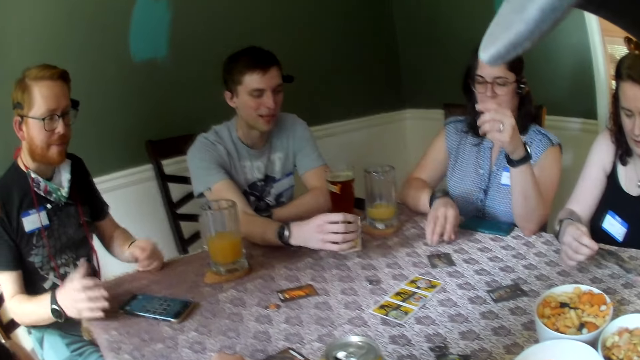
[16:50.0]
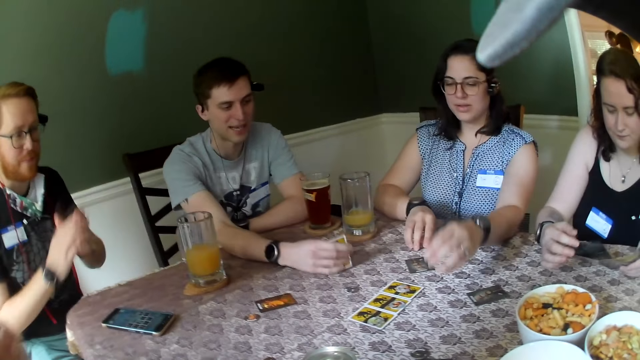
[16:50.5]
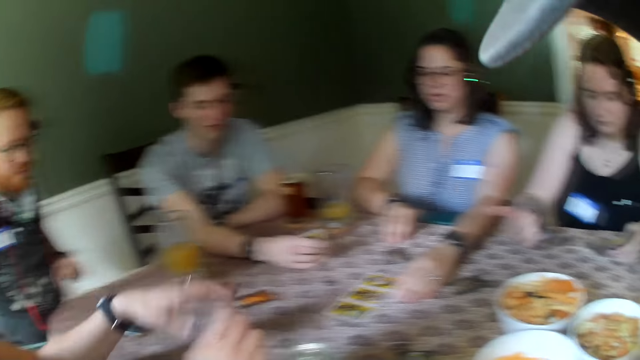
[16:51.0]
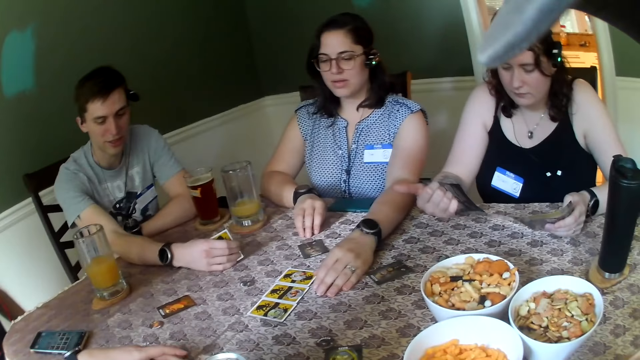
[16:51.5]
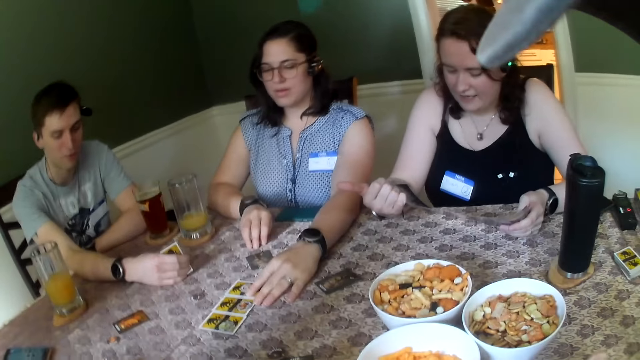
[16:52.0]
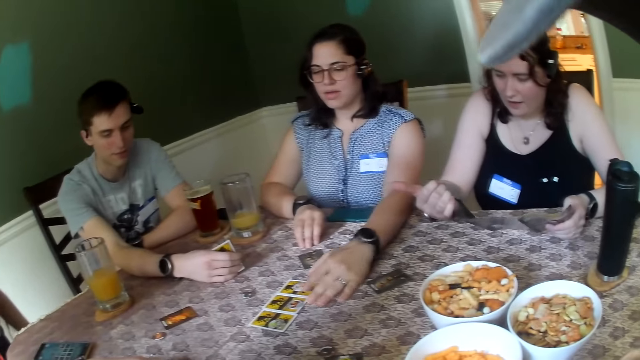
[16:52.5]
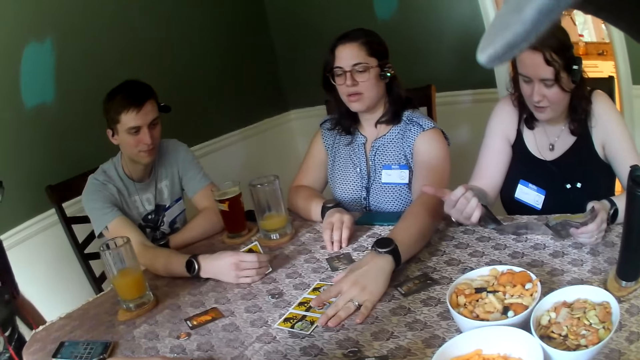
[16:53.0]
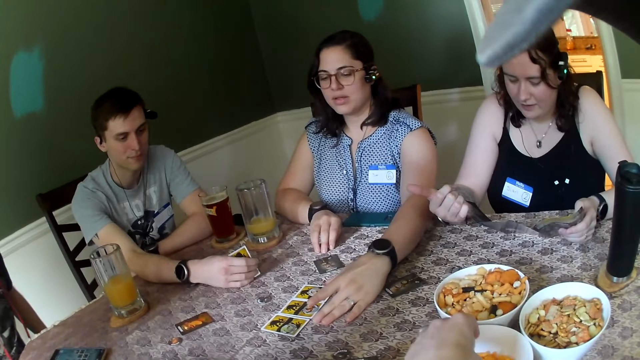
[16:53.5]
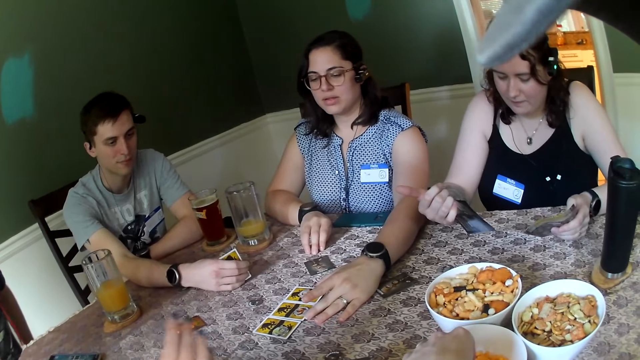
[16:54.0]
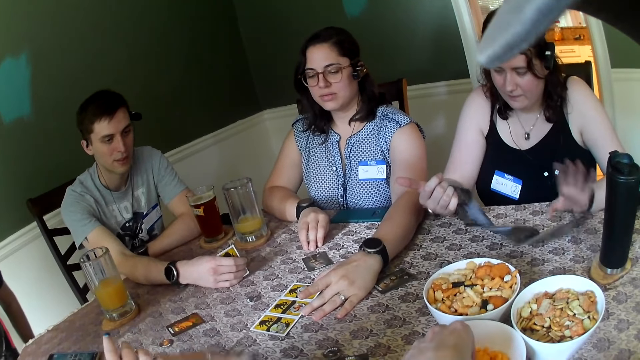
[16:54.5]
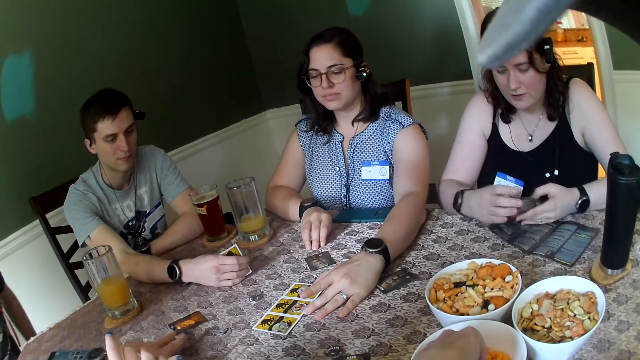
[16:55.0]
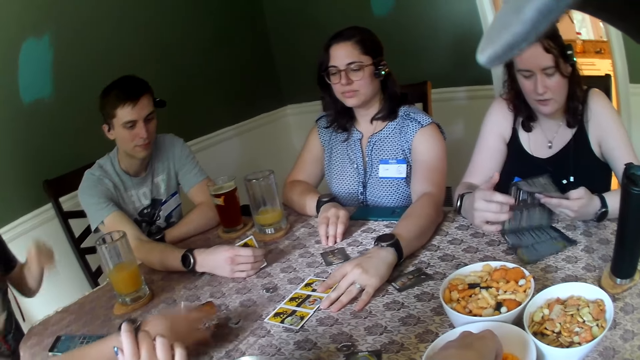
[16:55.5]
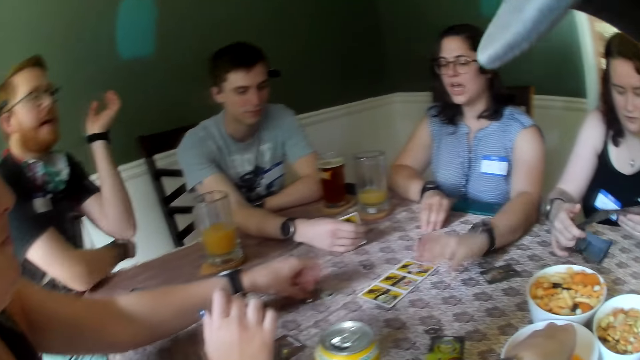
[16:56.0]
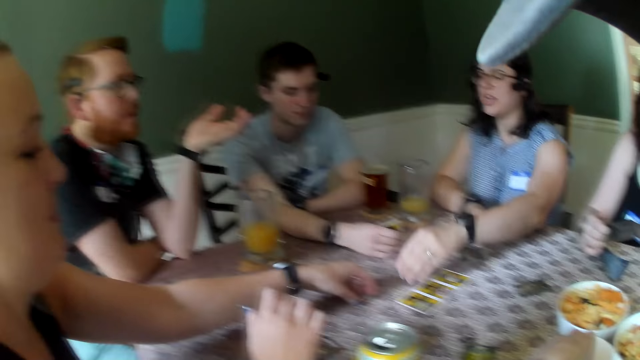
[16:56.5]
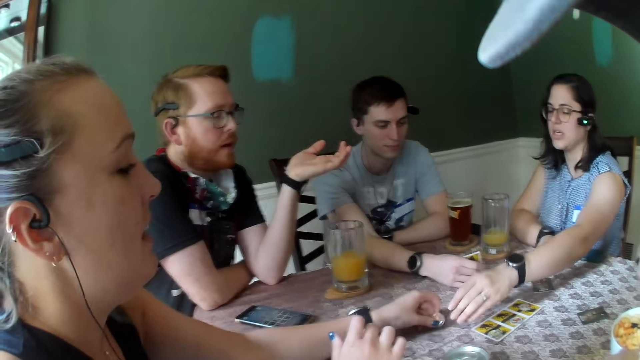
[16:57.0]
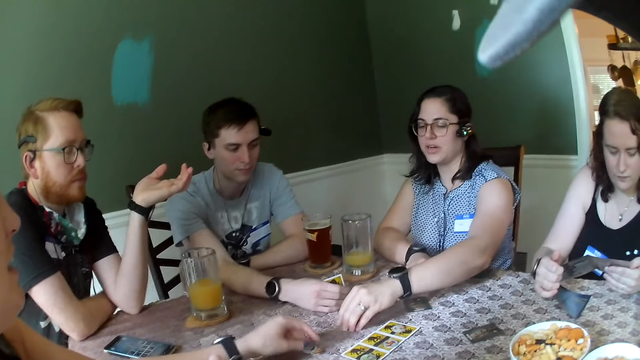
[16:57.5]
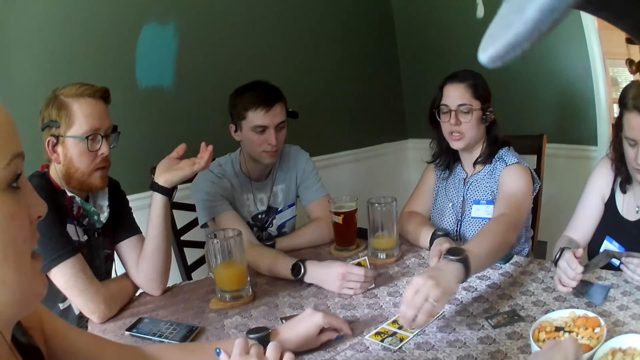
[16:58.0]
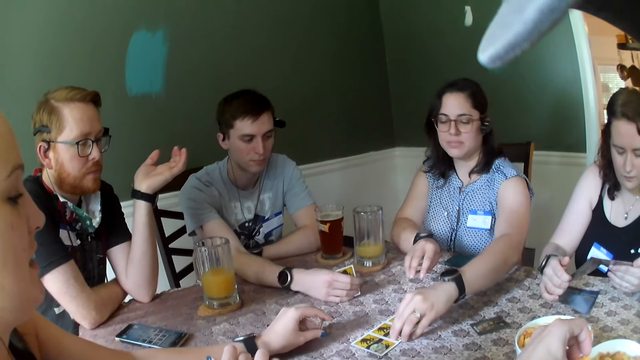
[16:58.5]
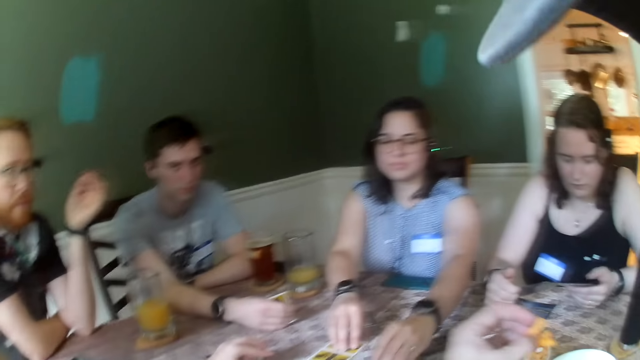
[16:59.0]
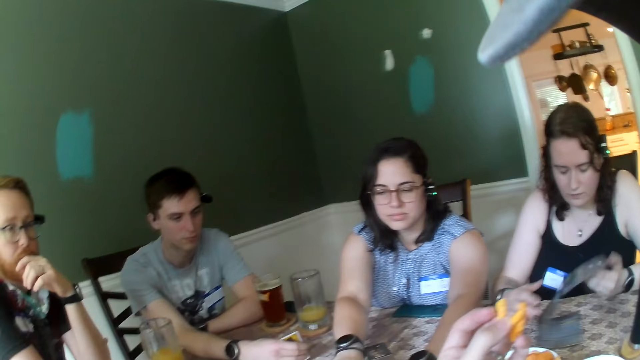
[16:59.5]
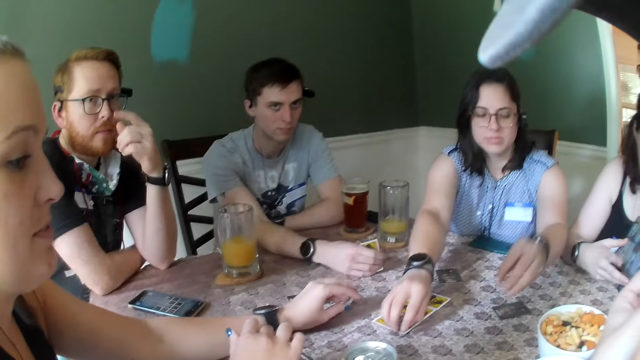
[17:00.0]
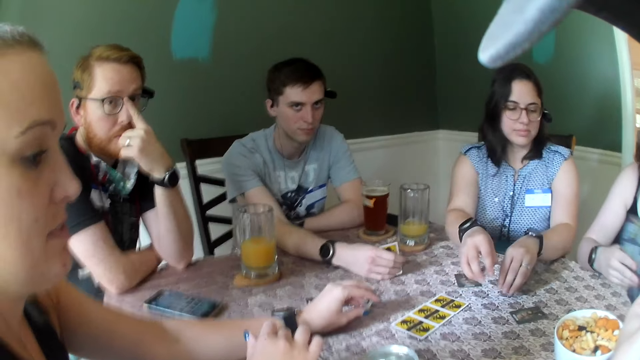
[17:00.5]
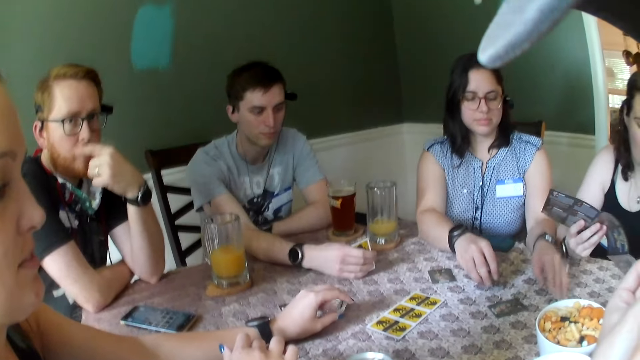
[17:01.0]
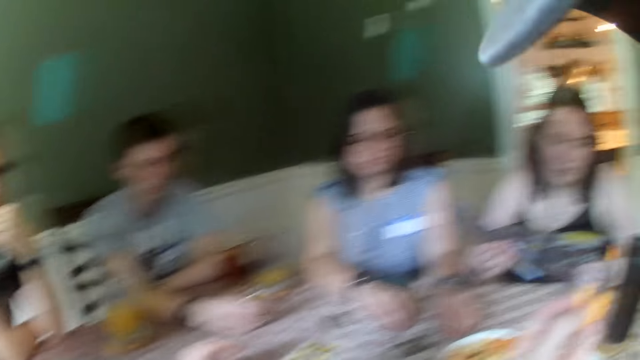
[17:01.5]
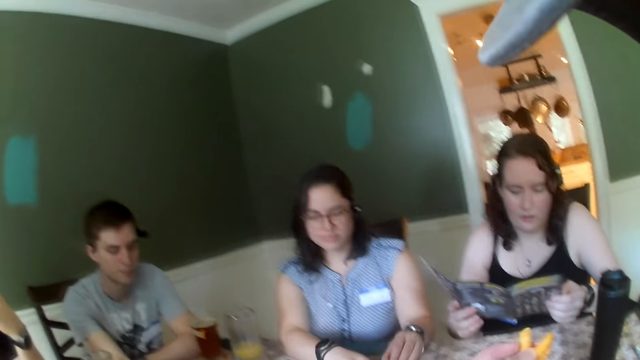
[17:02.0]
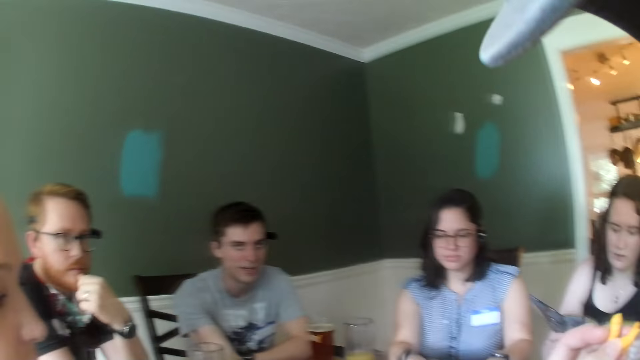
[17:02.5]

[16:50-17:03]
A man holds cards with the right hand on the table. A woman touches the card on the table with the left hand. The camera wearer touches food on the bowl with the left hand. He carries chips from the plate on the table with his right hand. Another woman holds a book with both hands. A third woman carries a token on the table with her right hand. She moves the card on the table with the right hand. The first woman moves the card on the table with both hands. The camera wearer eats something with the left hand. The second woman holds the book with both hands.

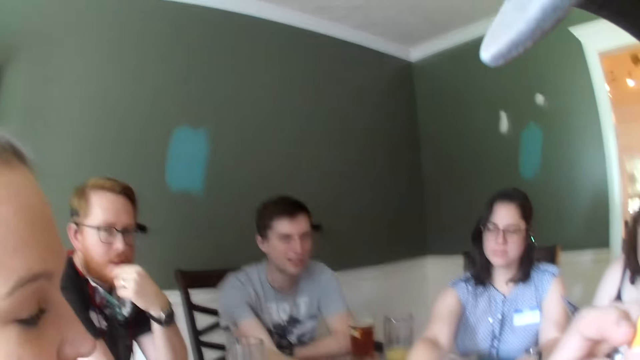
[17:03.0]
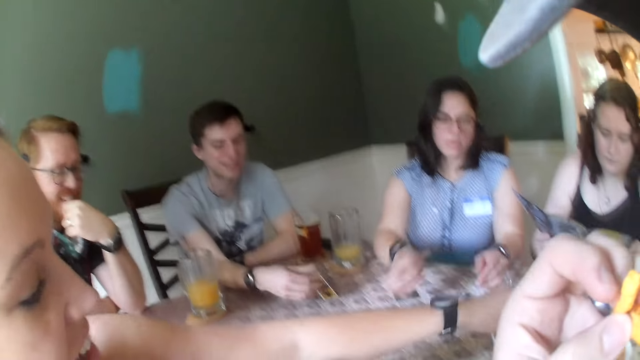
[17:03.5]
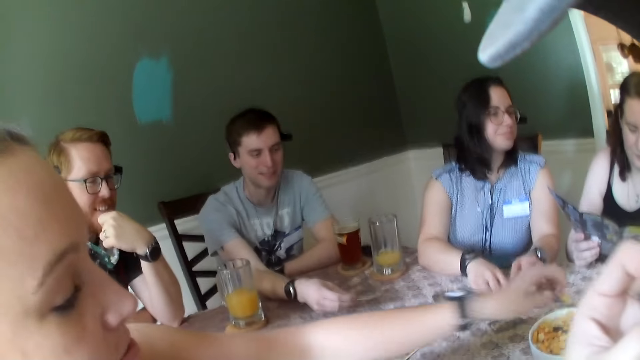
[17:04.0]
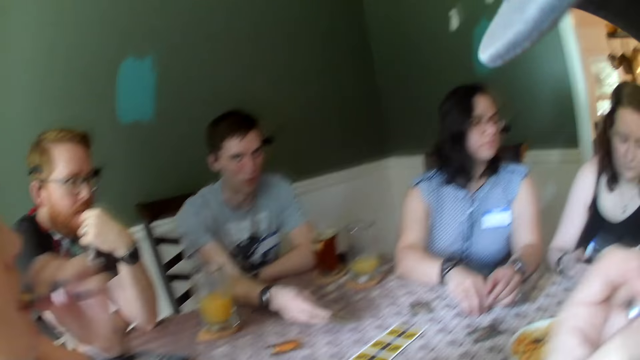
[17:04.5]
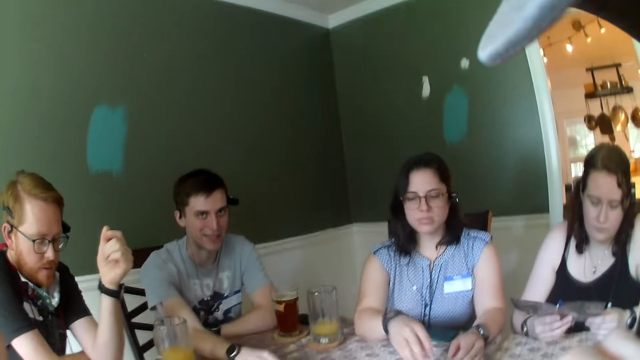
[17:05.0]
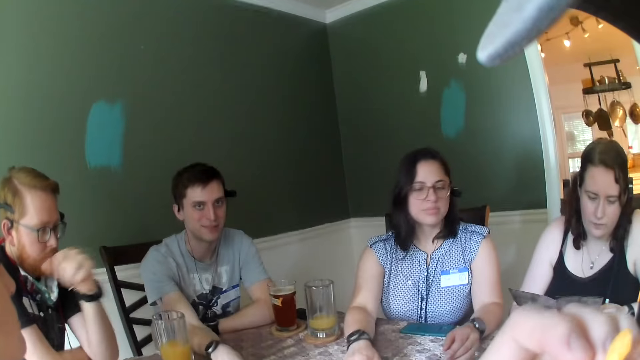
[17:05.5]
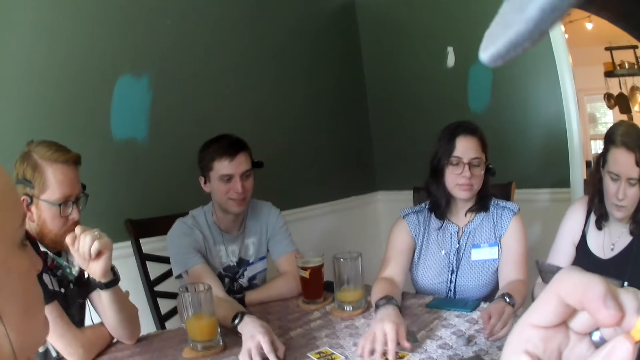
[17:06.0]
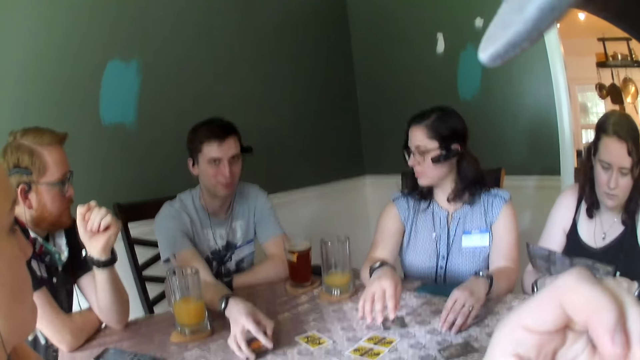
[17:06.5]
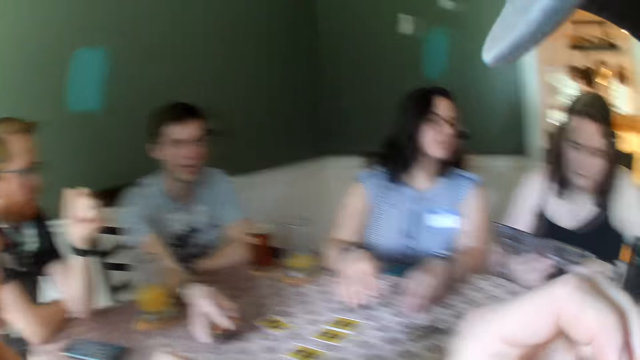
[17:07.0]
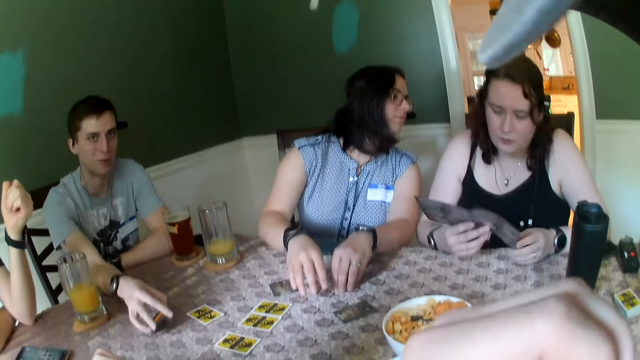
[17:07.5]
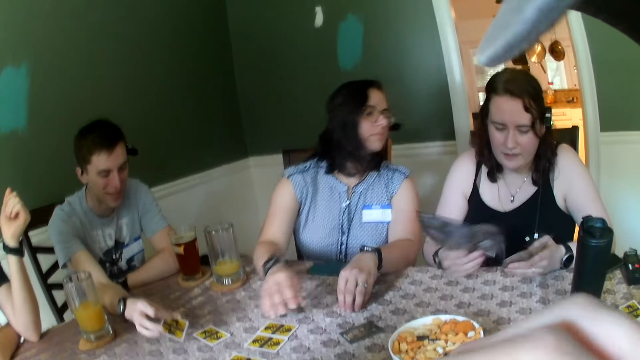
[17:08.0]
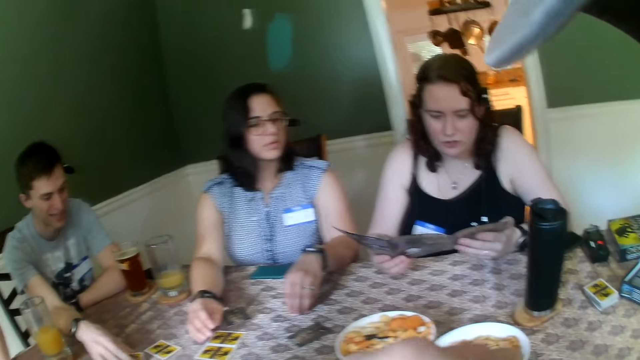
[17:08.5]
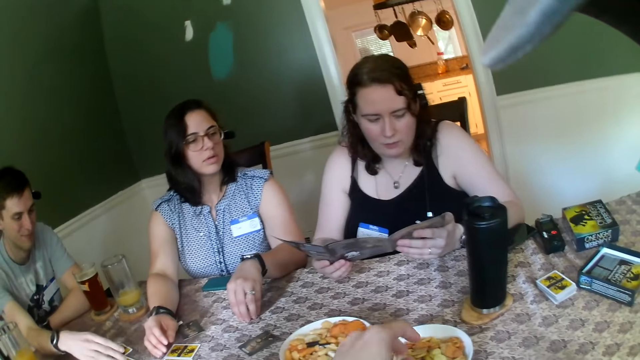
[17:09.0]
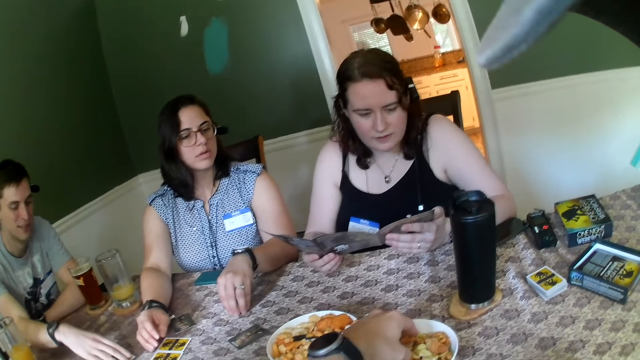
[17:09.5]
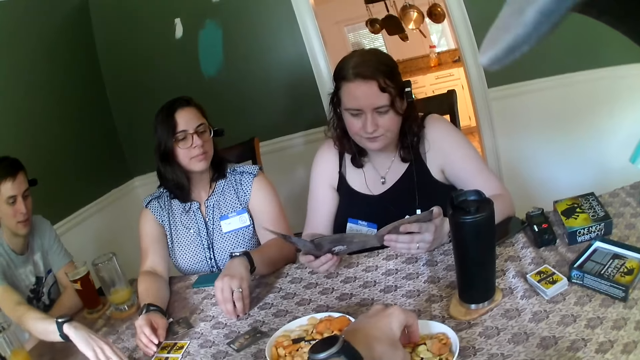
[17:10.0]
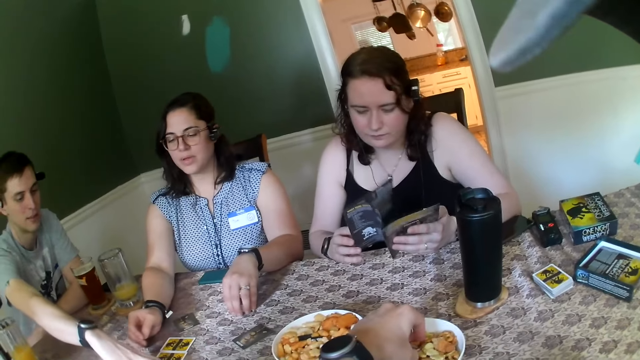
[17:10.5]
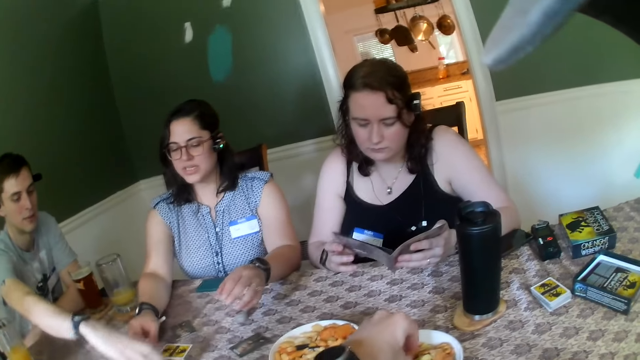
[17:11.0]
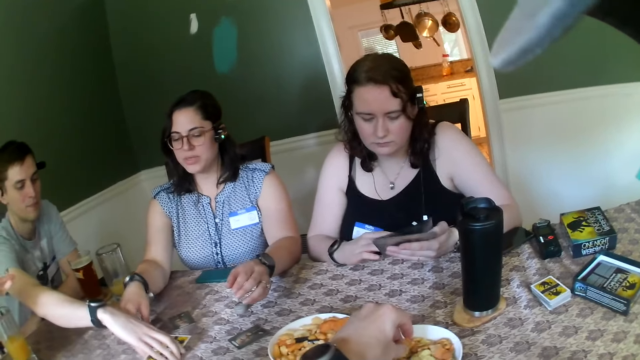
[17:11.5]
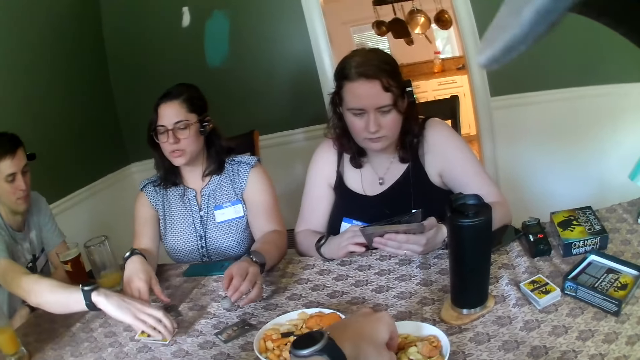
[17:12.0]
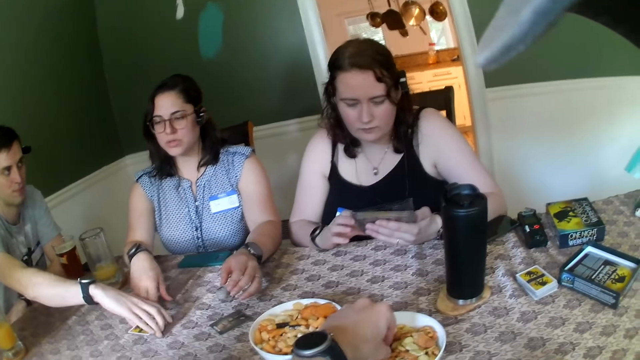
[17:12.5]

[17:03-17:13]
The camera wearer holds something with the left hand. A woman picks in the plate on the table with her left hand. She eats something. The camera wearer eats something. Another woman looks around. A third woman studies a manual in both hands. The camera wearer picks something from the plate. A man moves a card on the table with the right hand. The camera wearer carries chips in the plate with his left hand. The man packs the cards on the table with his right hand.
